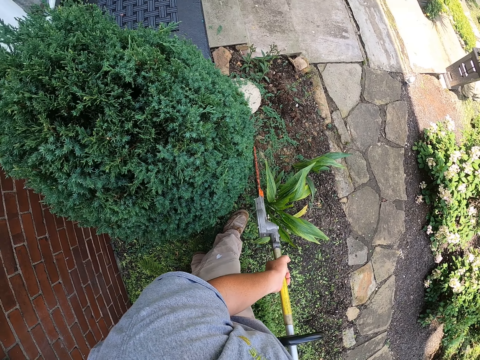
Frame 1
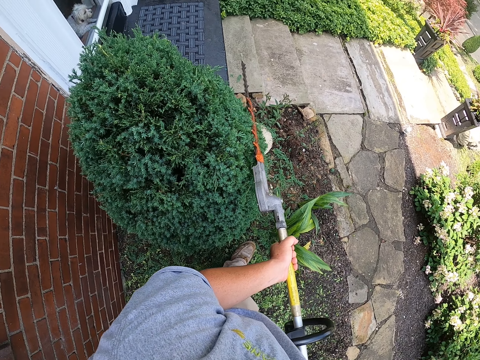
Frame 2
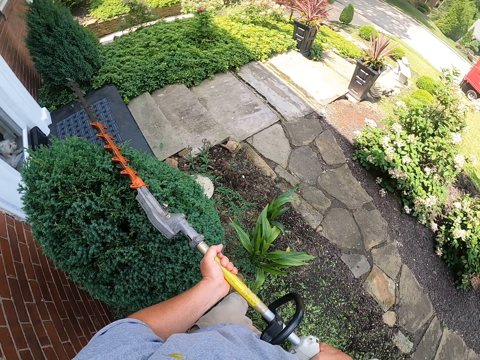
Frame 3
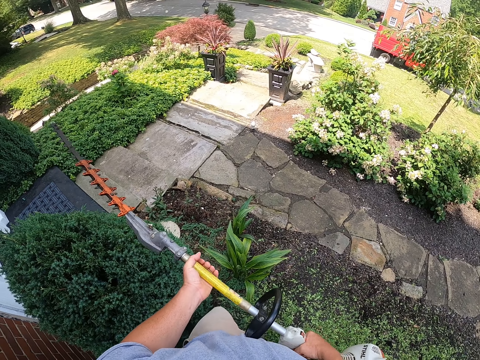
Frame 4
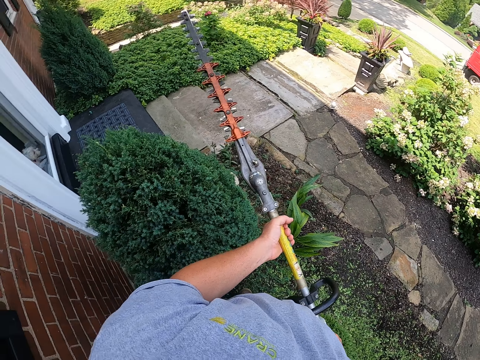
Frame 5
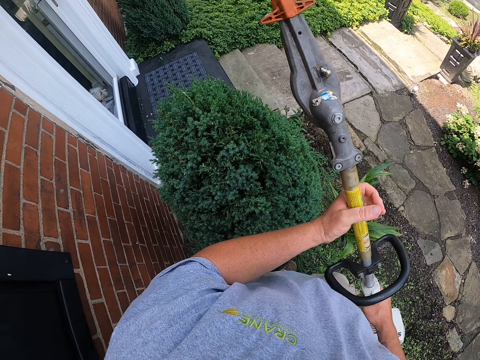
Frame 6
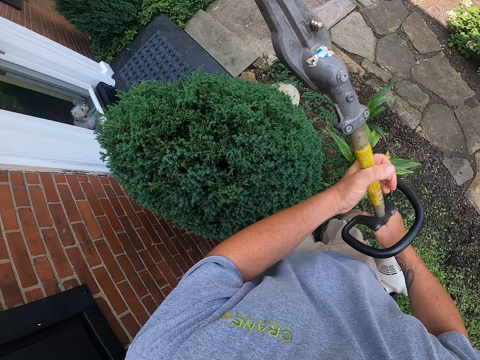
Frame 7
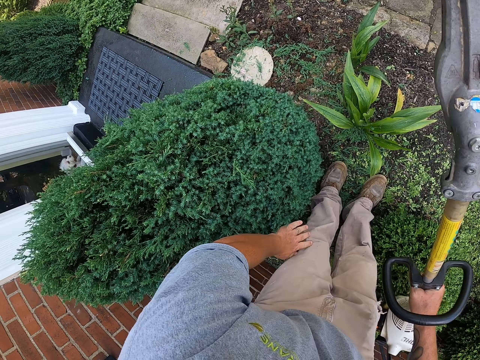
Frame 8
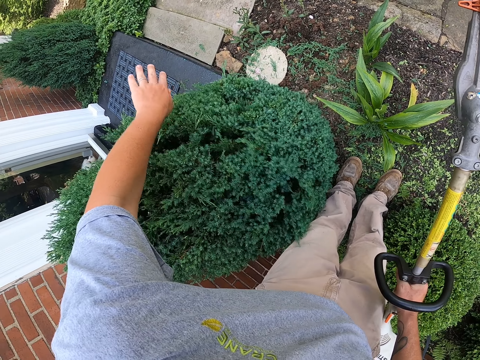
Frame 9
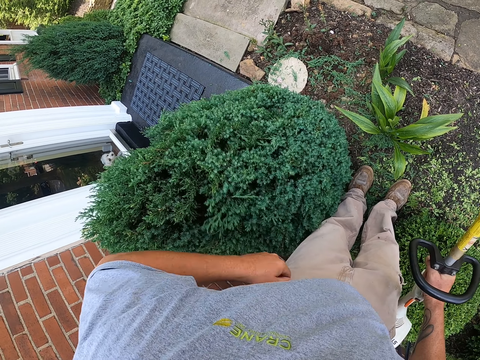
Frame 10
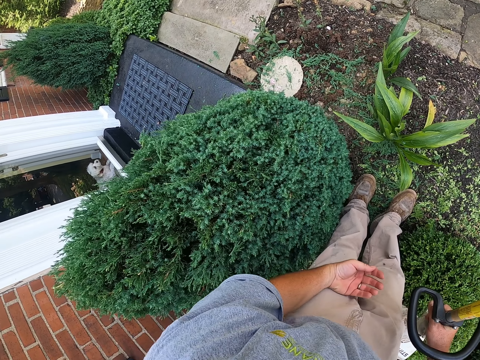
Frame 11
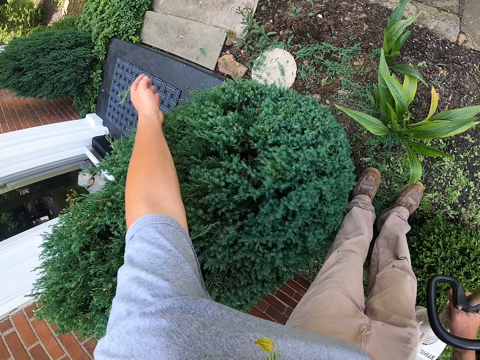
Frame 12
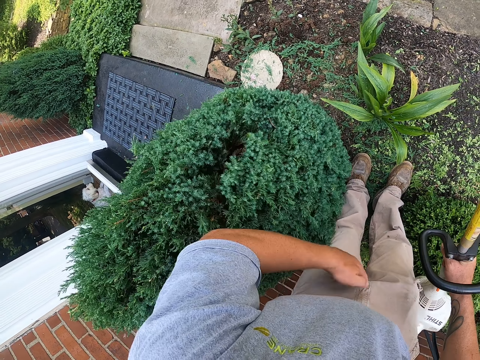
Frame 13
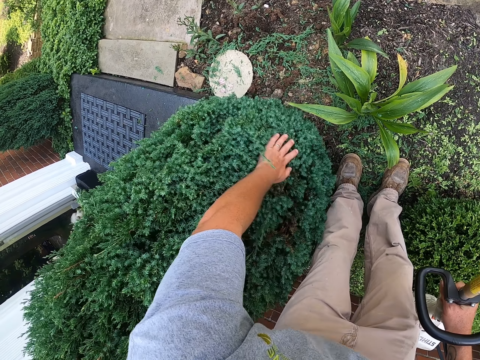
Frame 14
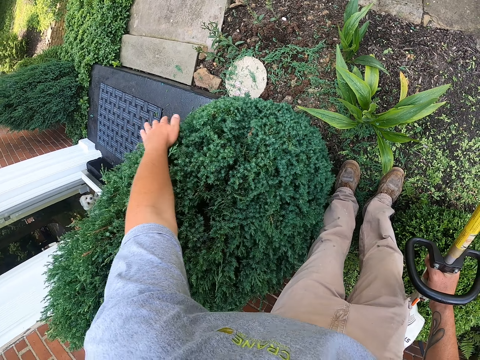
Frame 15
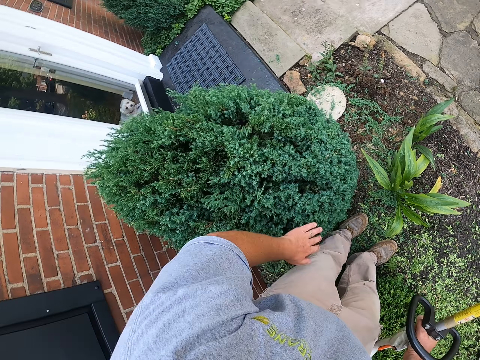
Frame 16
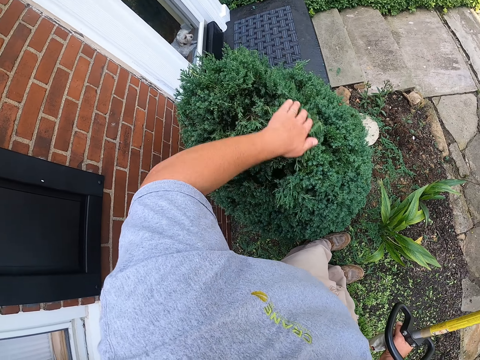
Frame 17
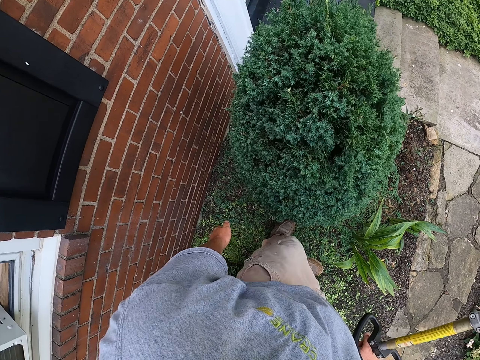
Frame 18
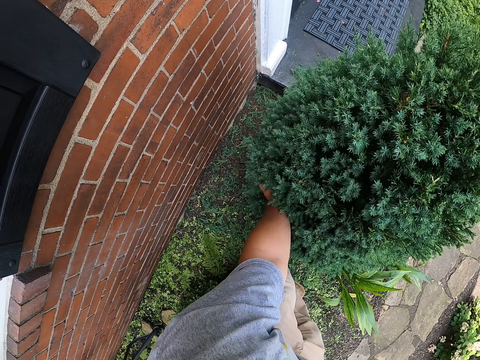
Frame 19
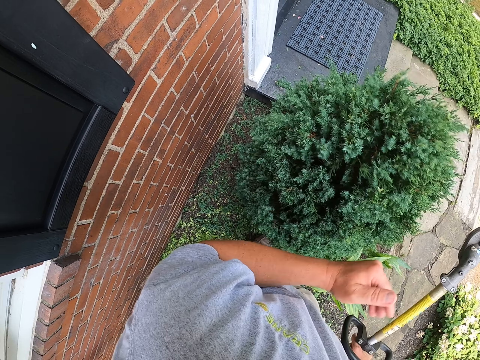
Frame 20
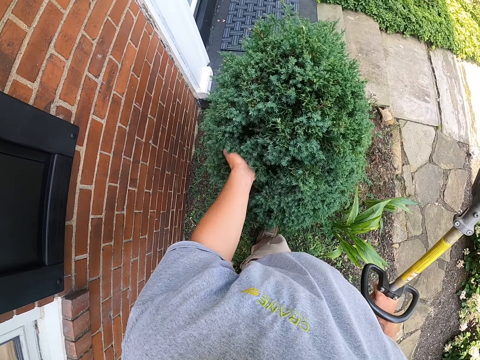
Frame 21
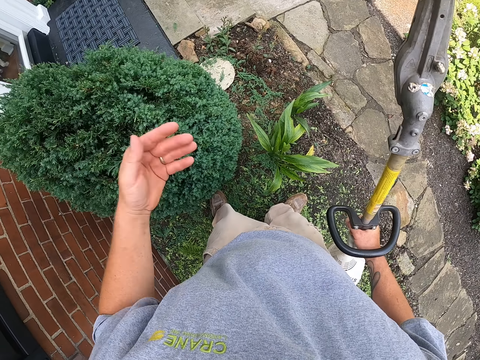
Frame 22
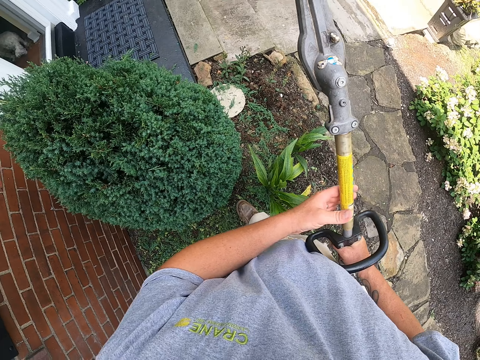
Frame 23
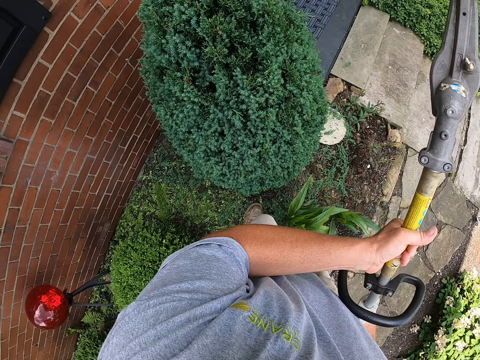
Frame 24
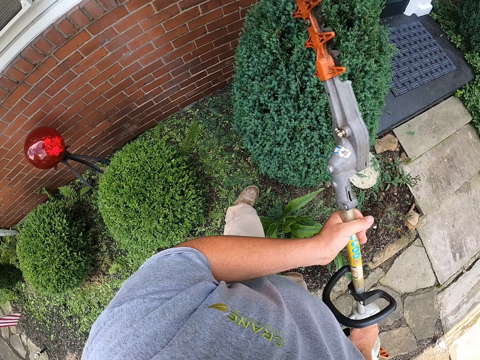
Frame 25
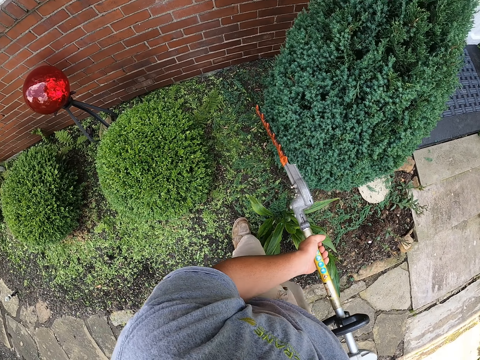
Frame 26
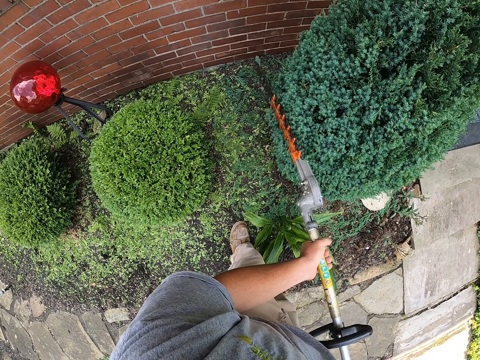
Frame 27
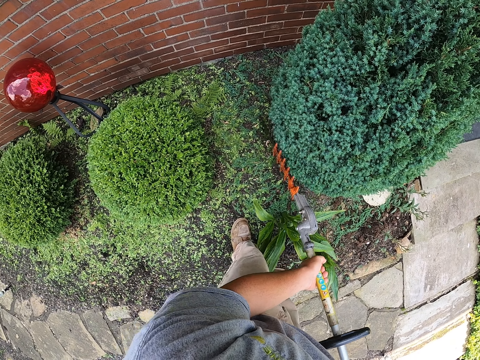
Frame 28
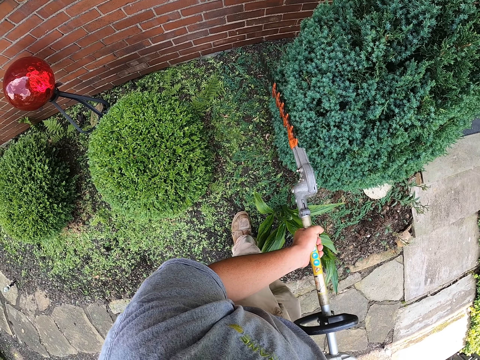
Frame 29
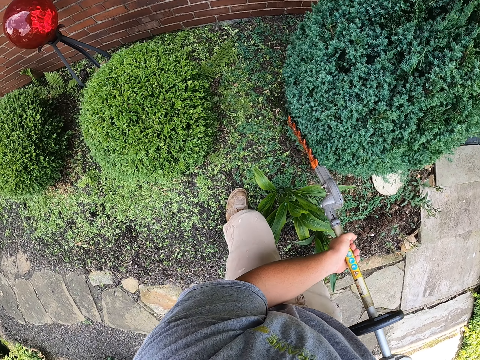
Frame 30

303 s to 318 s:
The camera wearer holds a hedge trimmer. They hold the hedge trimmer again. They run a hand through a hedge. They trim the hedge with the hedge trimmer.

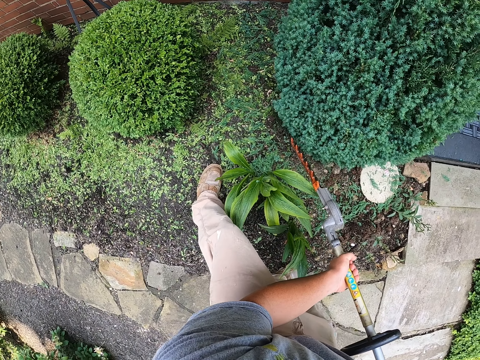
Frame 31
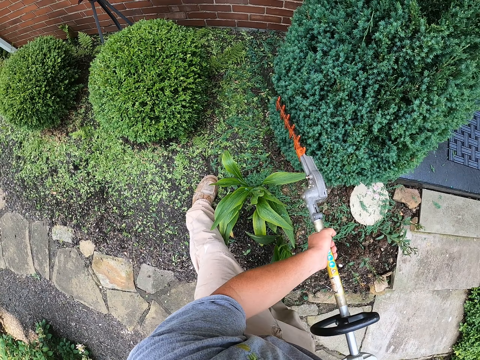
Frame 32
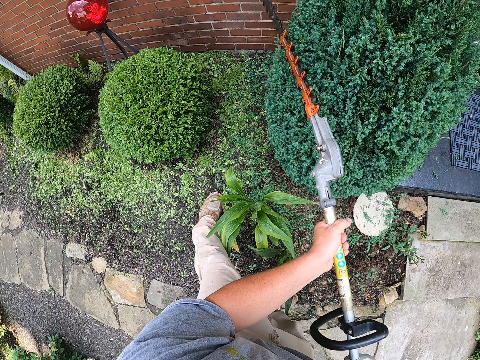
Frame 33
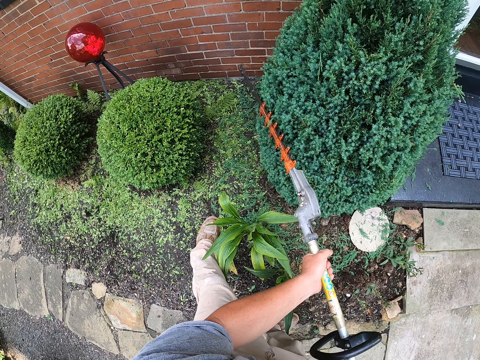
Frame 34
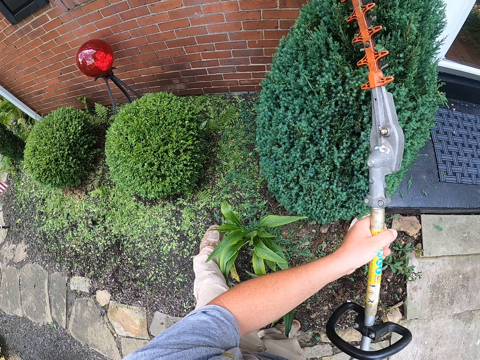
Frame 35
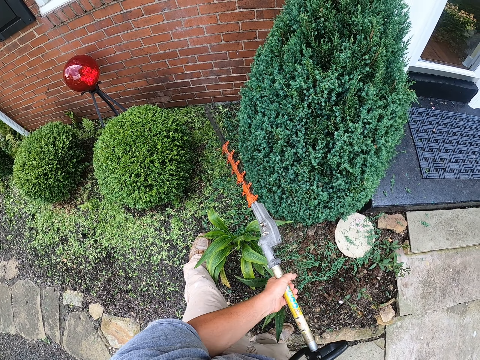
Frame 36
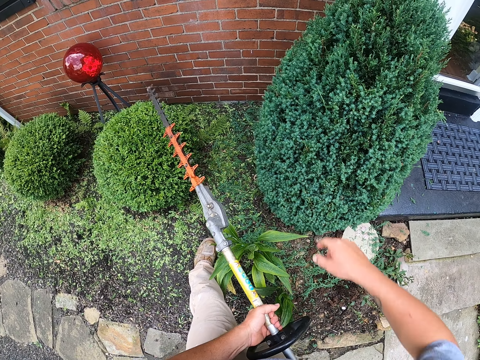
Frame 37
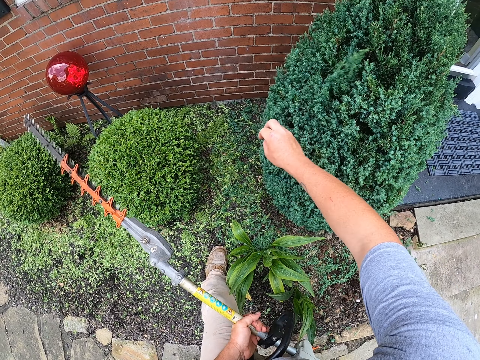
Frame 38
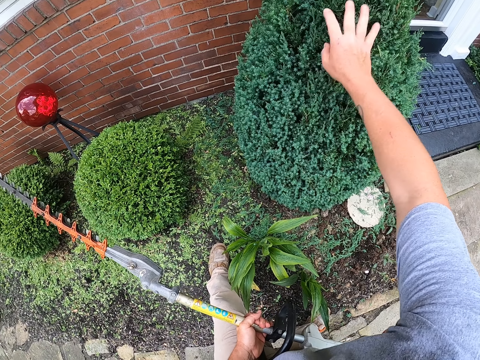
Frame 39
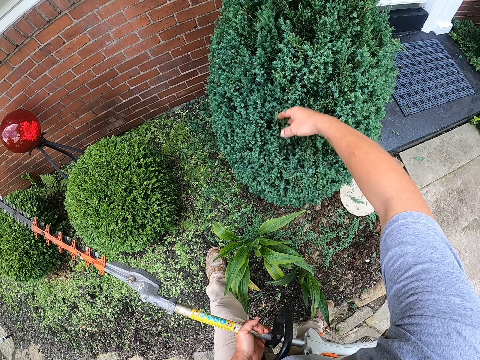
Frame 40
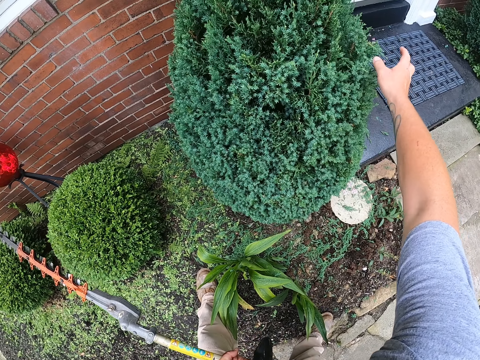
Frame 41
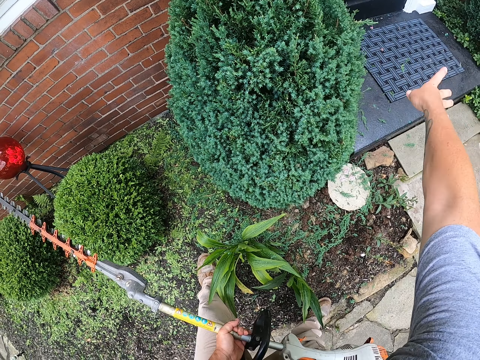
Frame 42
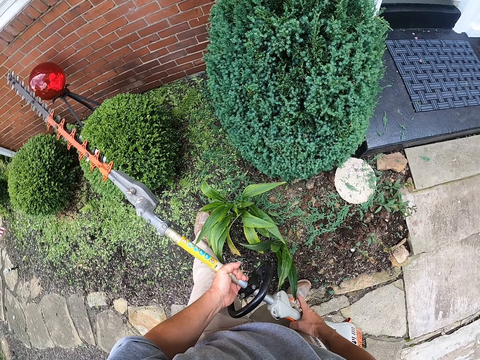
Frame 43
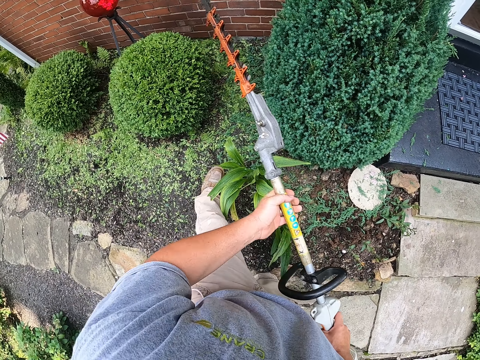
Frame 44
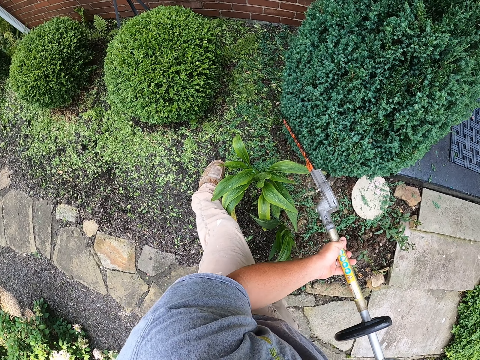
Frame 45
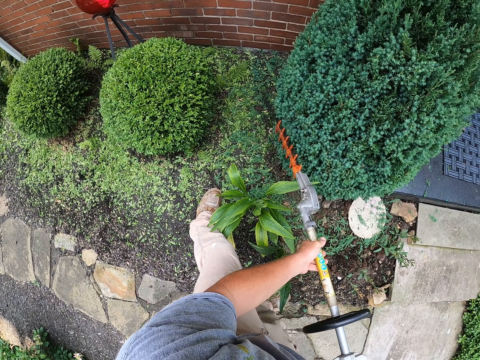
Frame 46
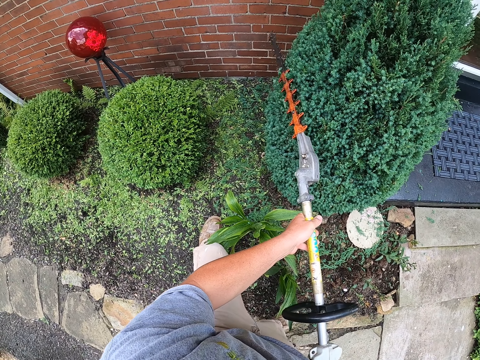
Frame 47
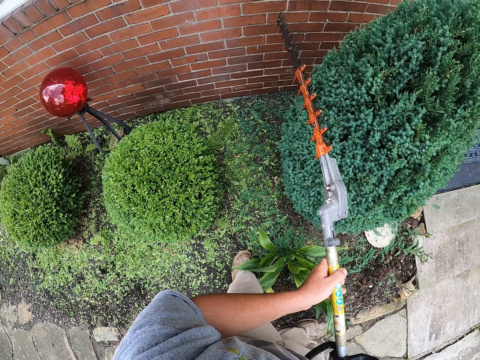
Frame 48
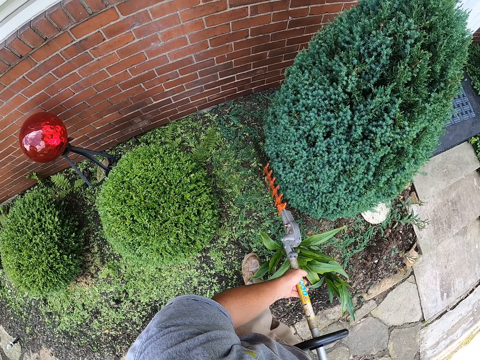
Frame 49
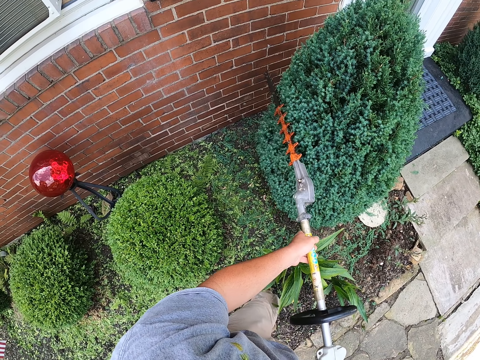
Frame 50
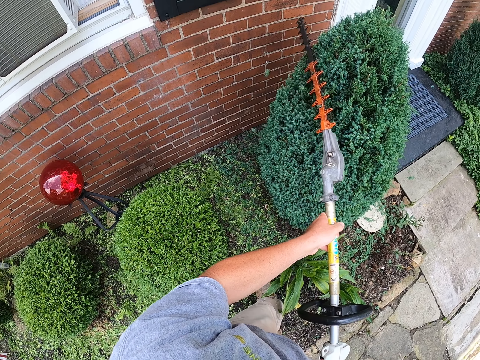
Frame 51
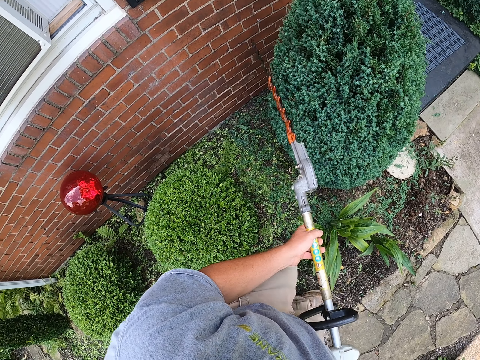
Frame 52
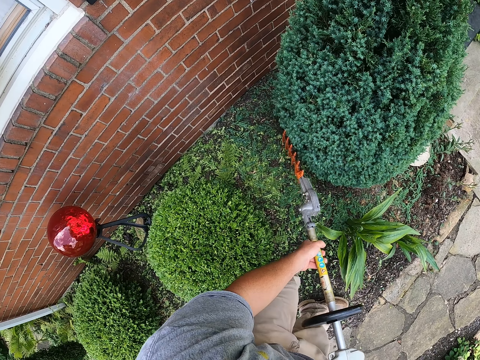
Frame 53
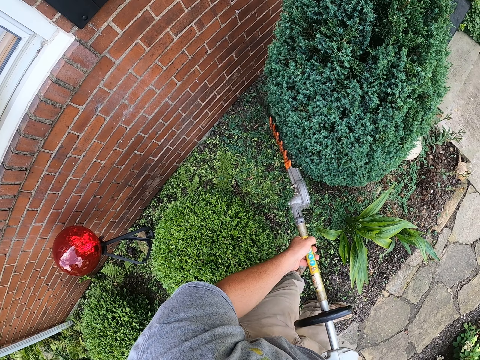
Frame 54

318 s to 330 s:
The camera wearer holds the hedge trimmer. They run a hand through the hedge. They trim the hedge with the hedge trimmer.
